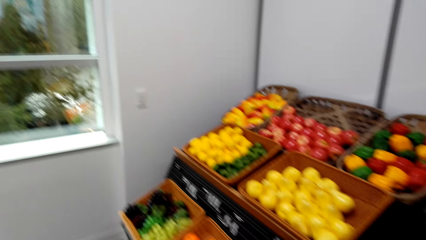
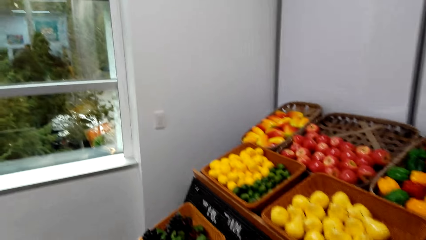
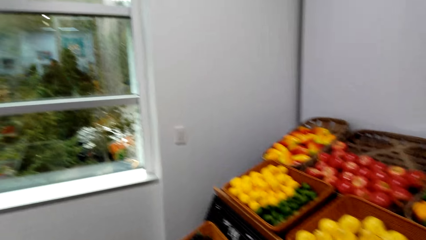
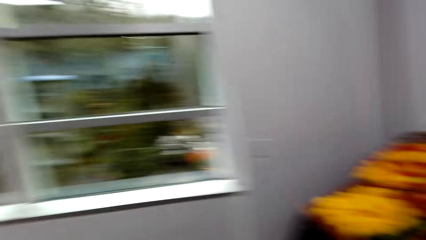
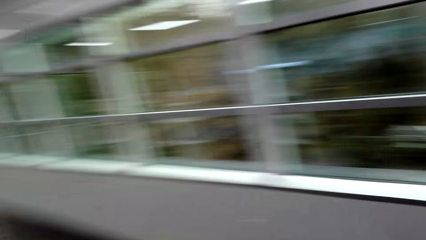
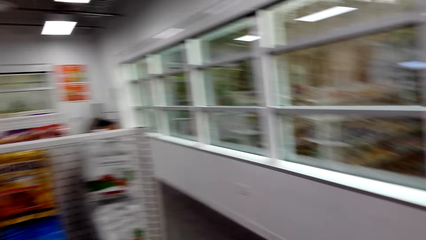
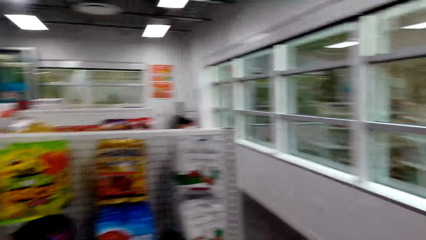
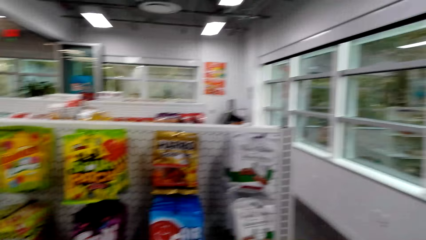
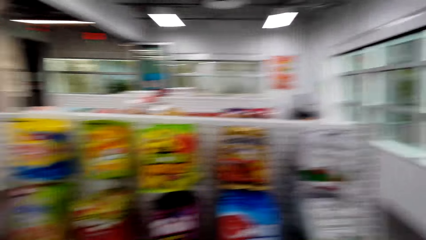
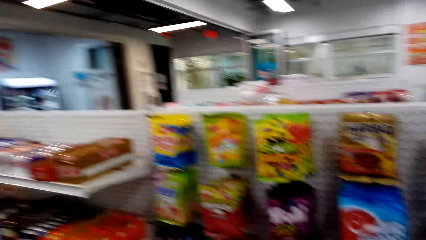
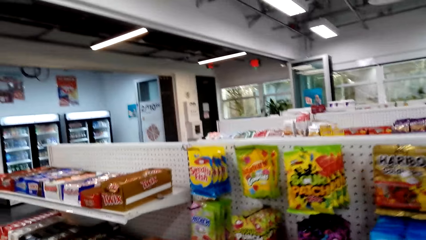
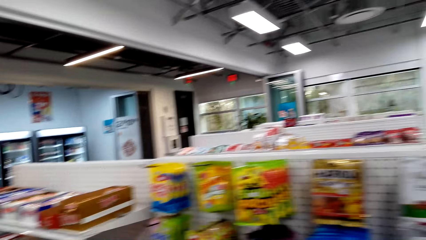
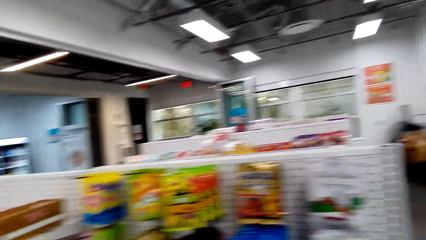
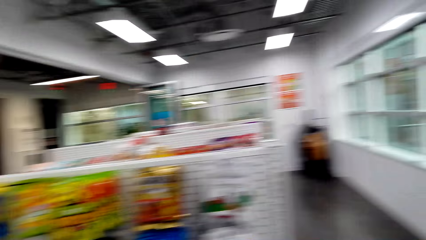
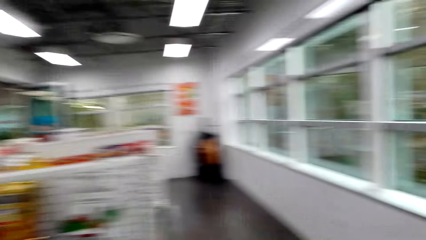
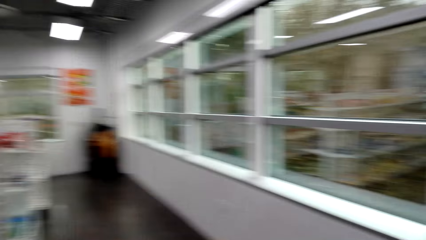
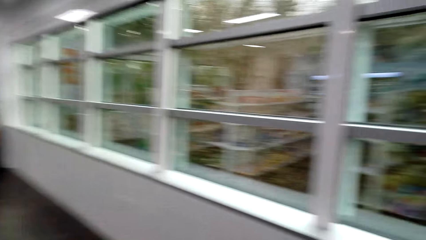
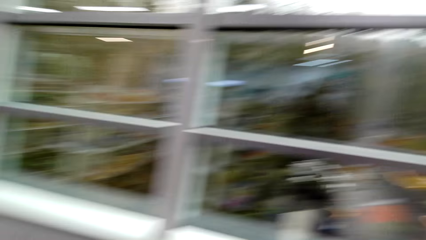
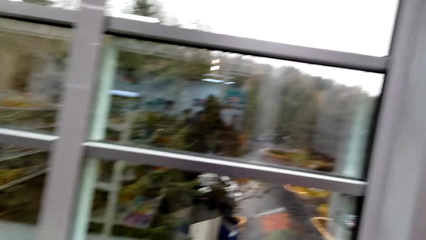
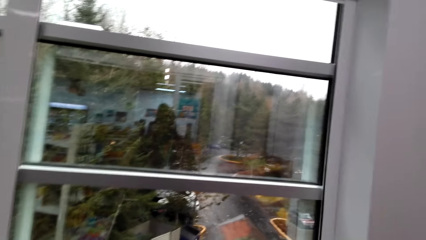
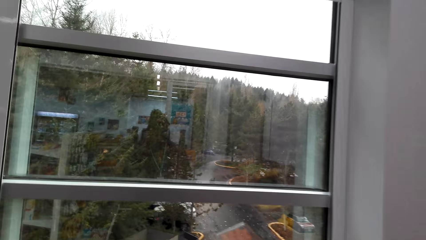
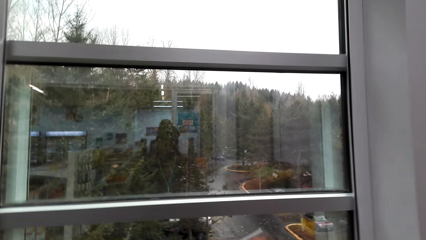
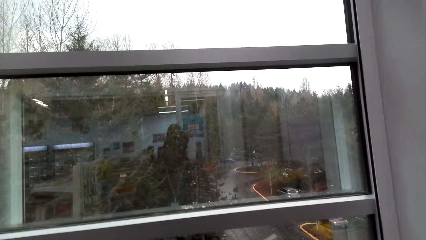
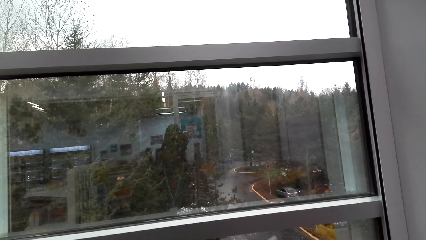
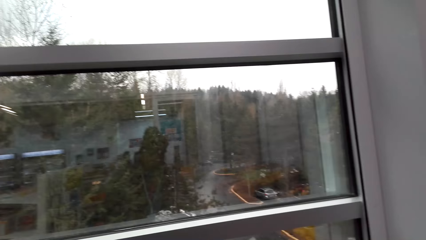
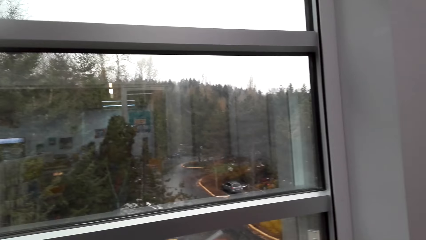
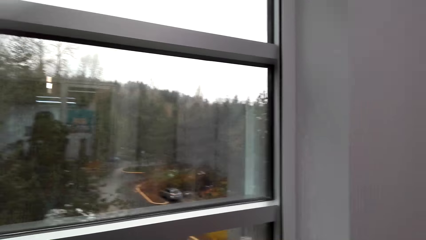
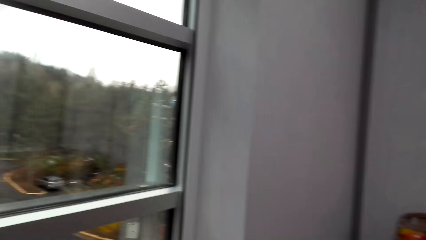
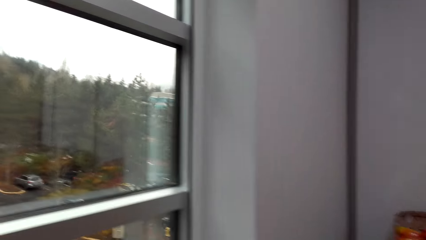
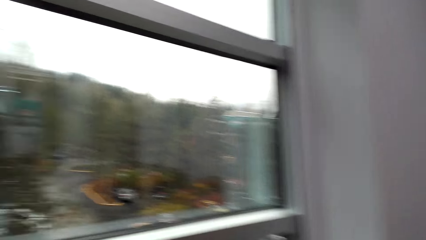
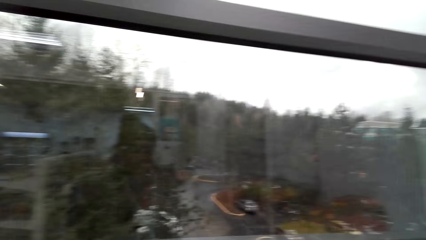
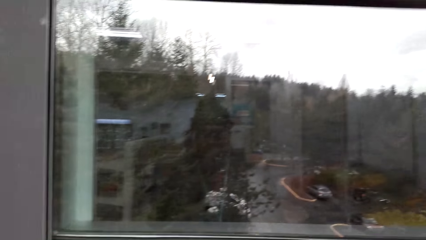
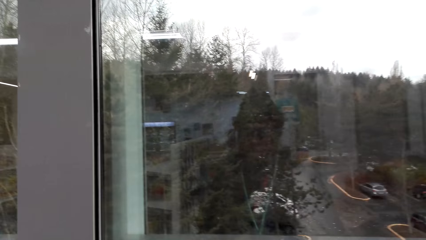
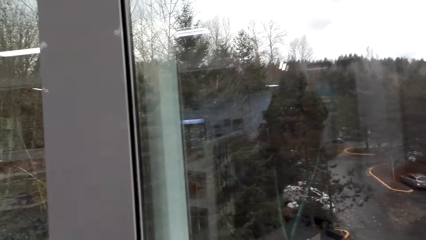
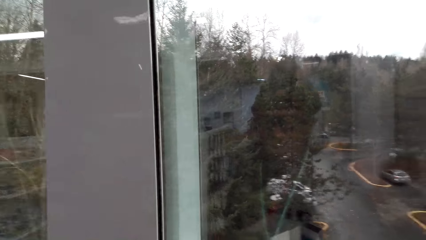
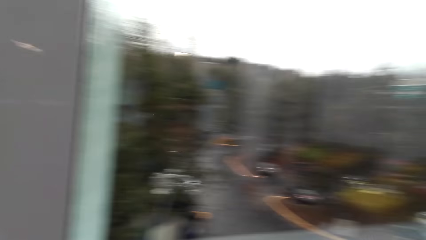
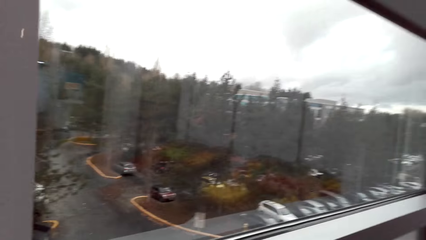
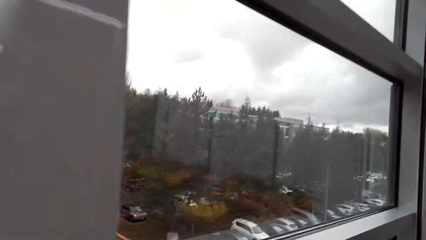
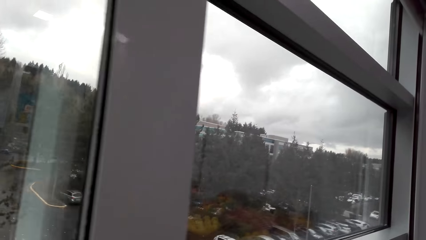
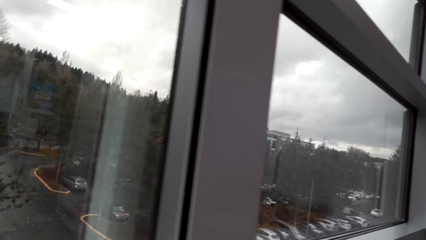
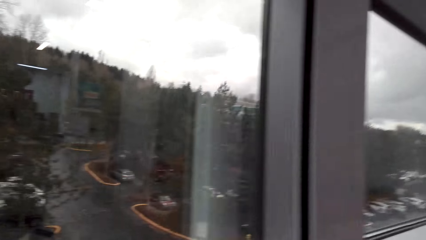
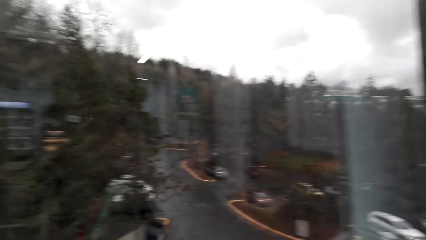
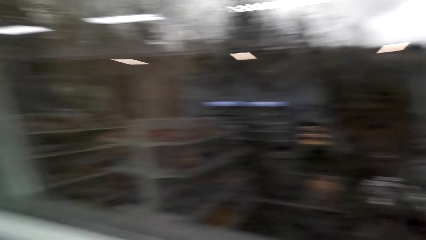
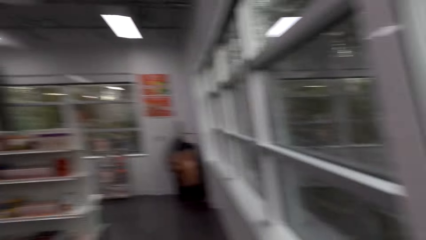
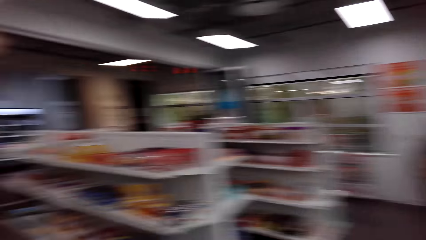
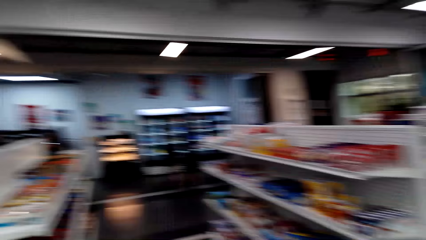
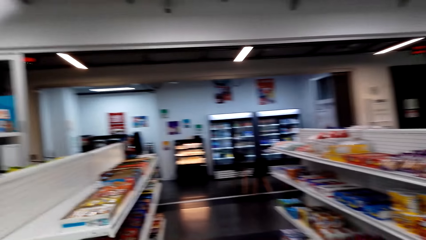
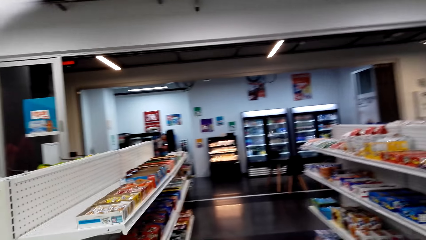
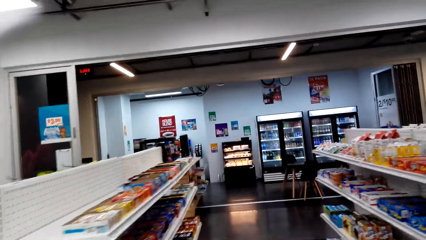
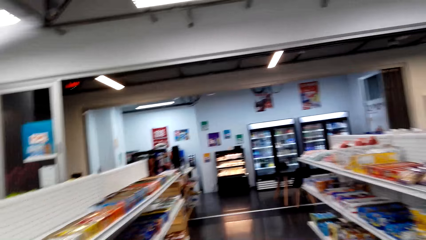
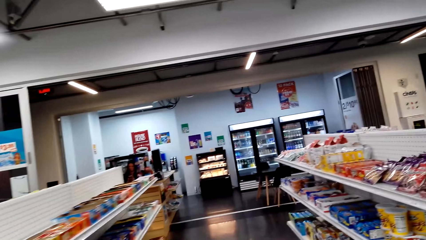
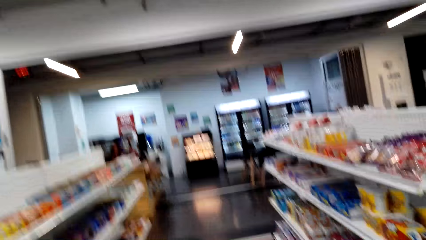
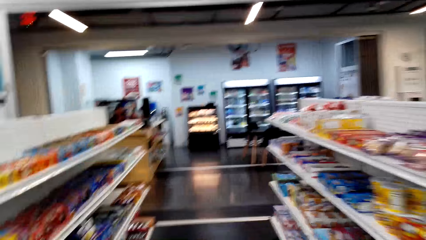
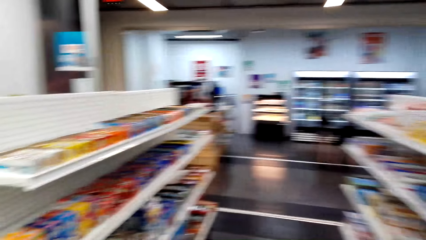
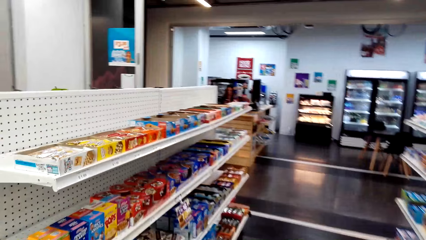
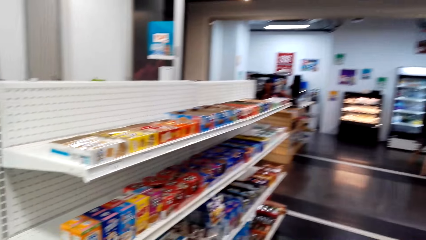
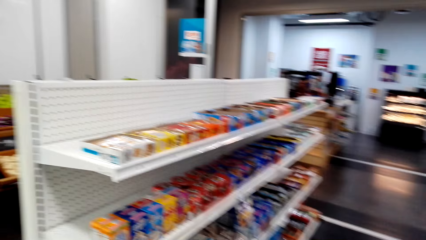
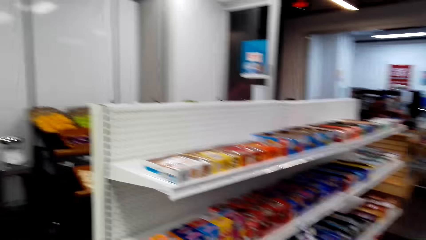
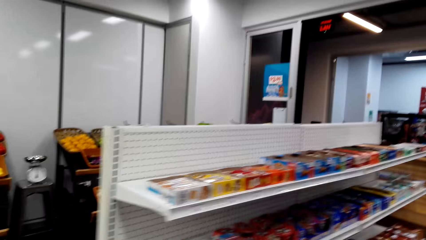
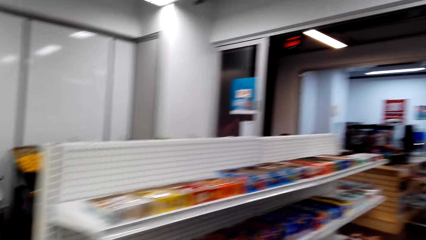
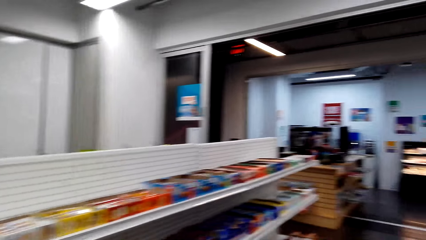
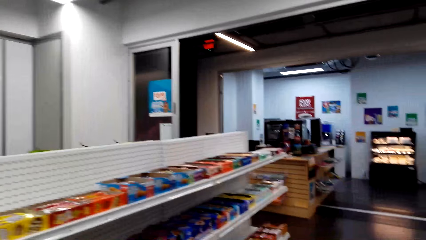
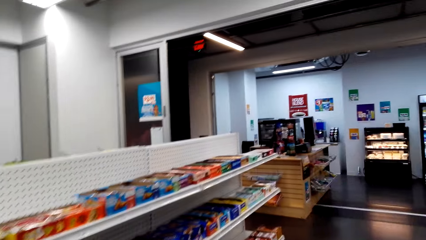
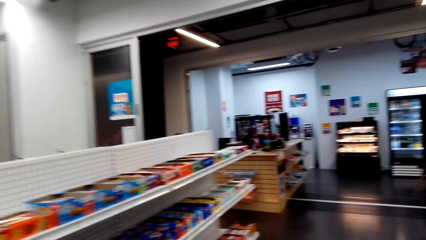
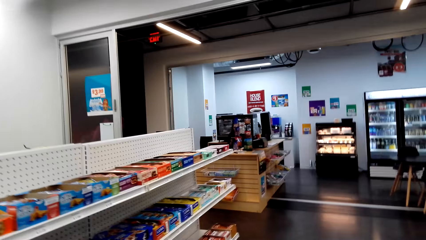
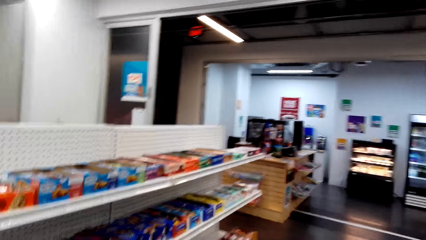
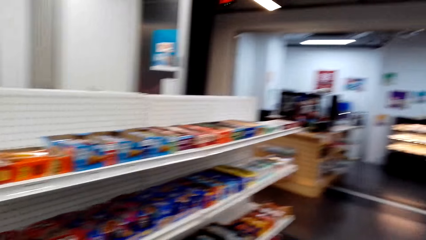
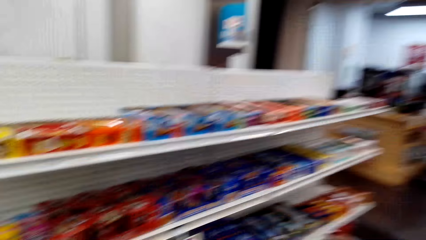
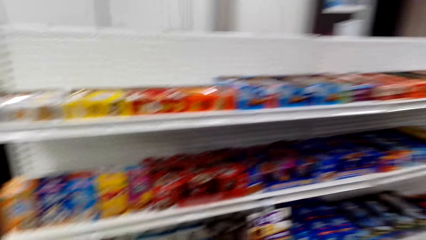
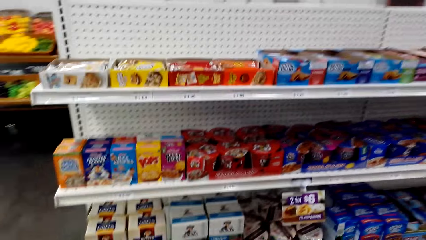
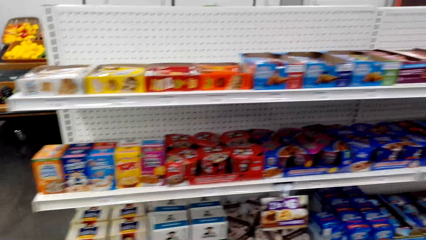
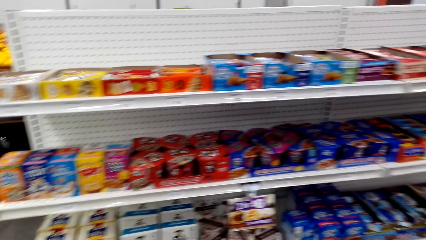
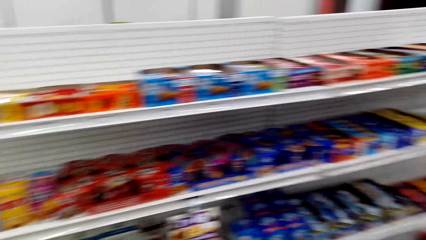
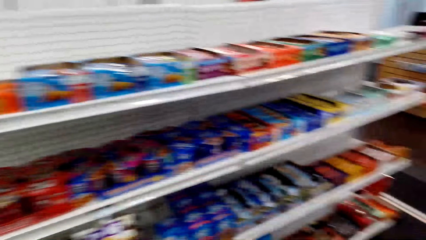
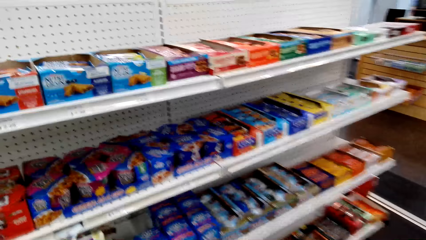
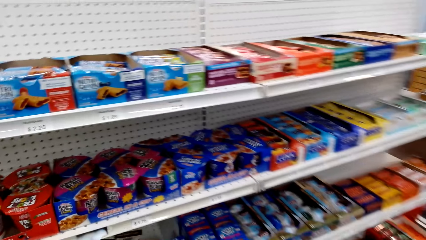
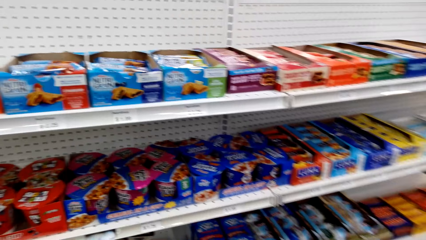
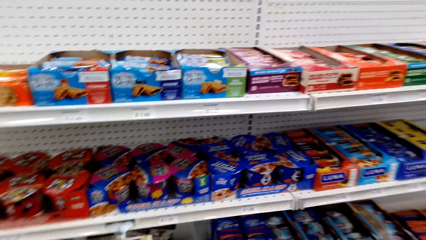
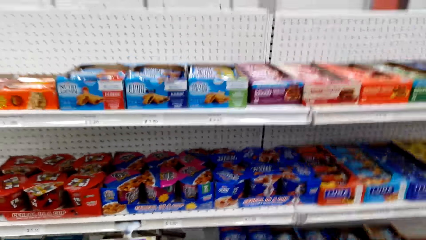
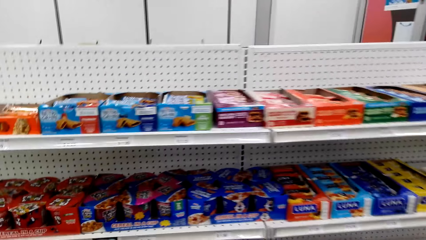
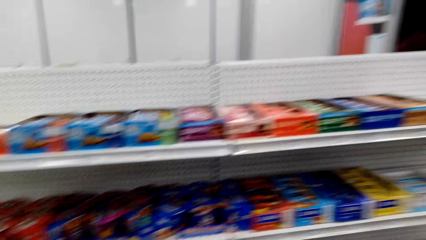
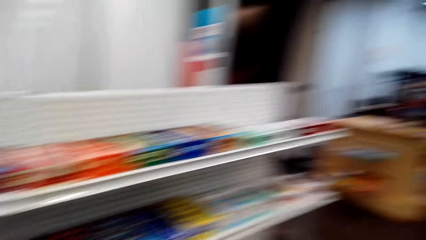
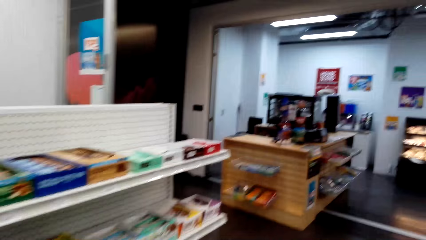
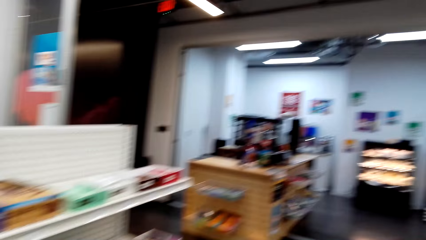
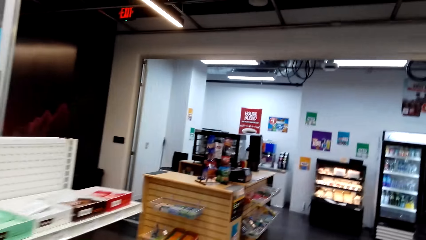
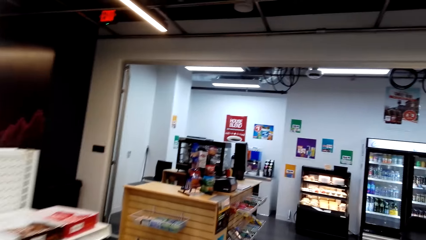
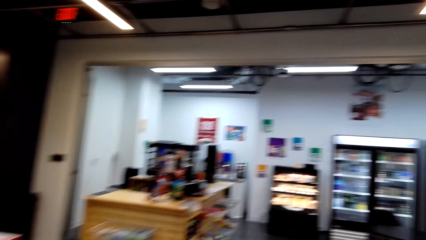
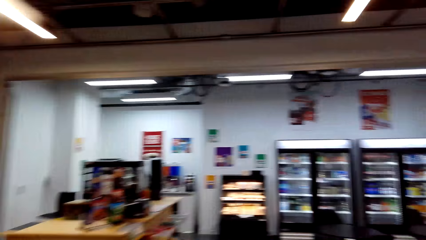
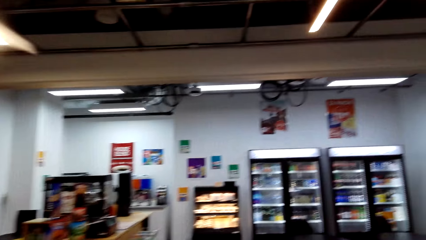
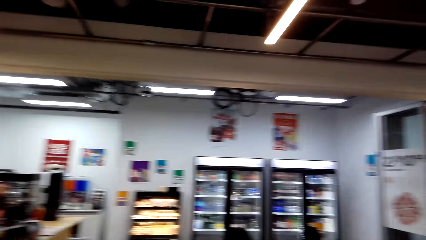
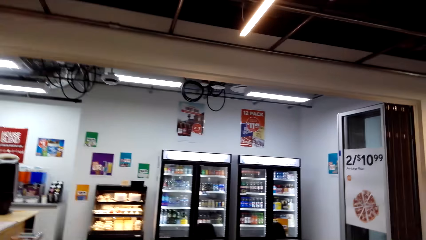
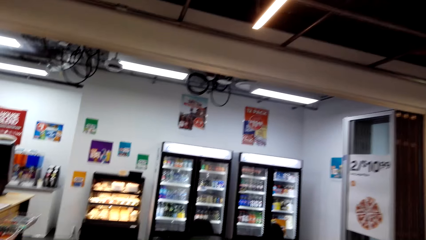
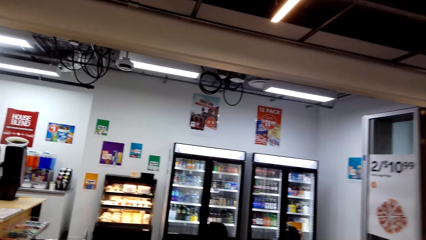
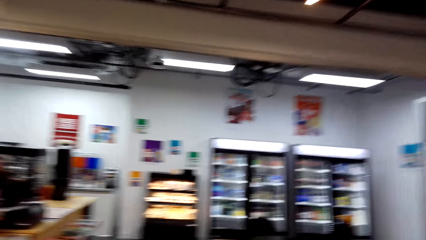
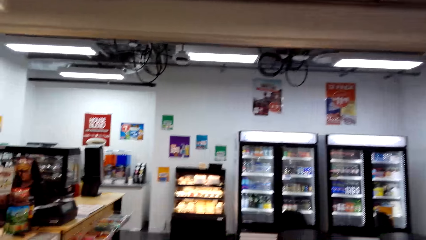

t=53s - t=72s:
The camera wearer peeps through the window. They walk around the supermarket.
